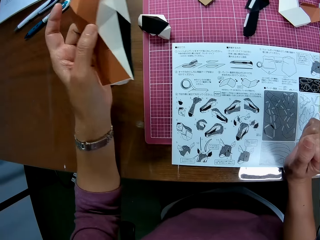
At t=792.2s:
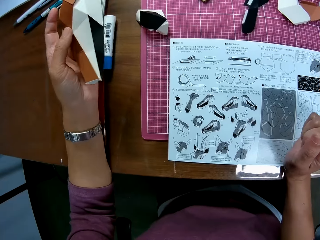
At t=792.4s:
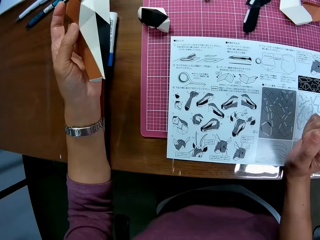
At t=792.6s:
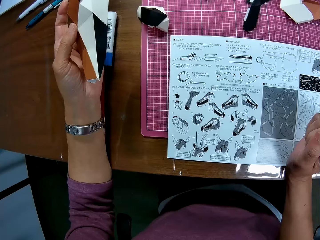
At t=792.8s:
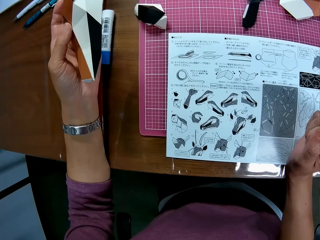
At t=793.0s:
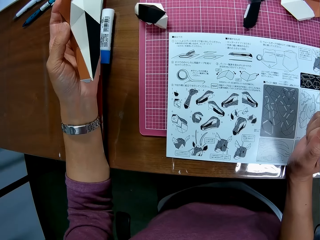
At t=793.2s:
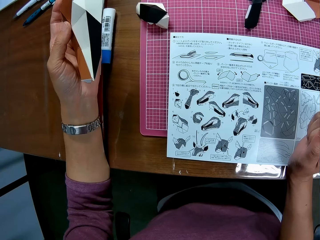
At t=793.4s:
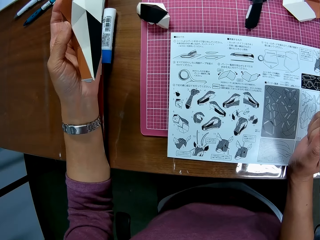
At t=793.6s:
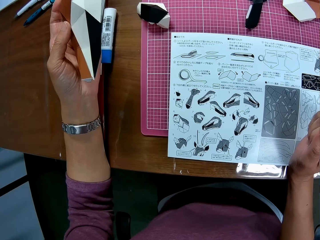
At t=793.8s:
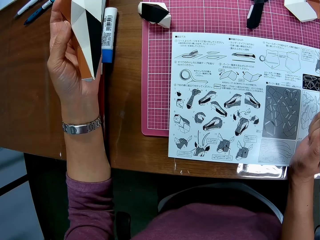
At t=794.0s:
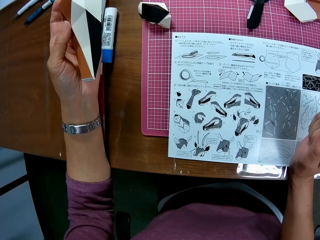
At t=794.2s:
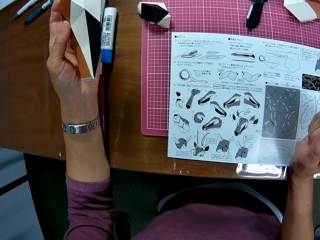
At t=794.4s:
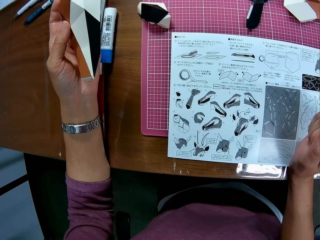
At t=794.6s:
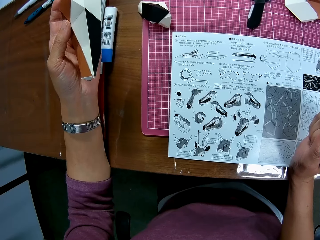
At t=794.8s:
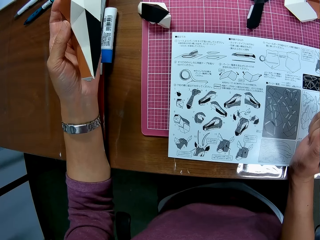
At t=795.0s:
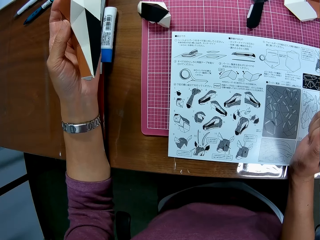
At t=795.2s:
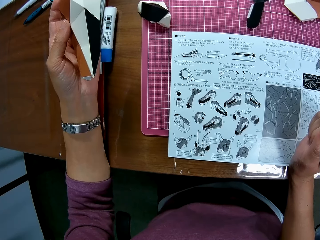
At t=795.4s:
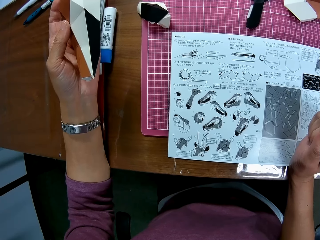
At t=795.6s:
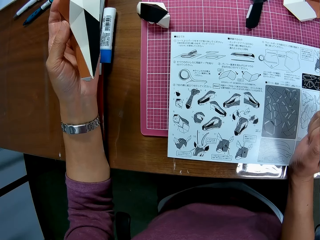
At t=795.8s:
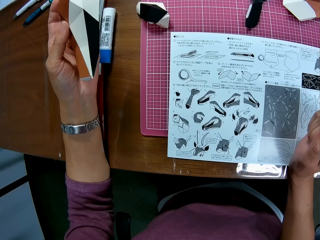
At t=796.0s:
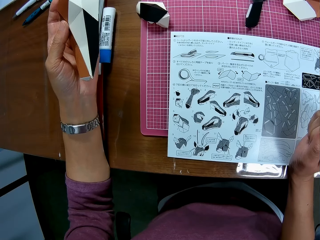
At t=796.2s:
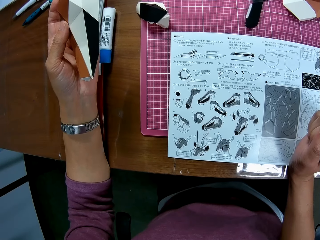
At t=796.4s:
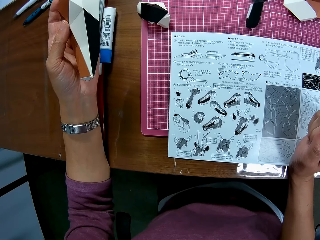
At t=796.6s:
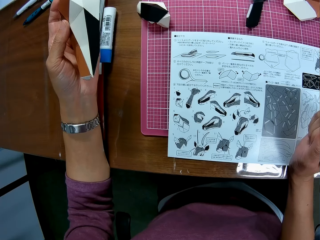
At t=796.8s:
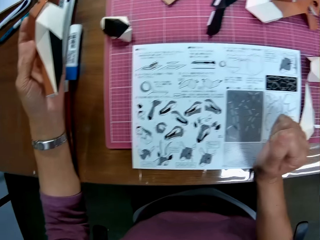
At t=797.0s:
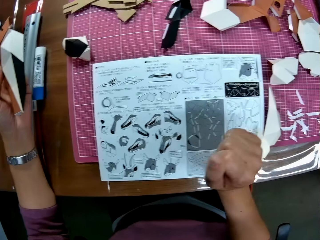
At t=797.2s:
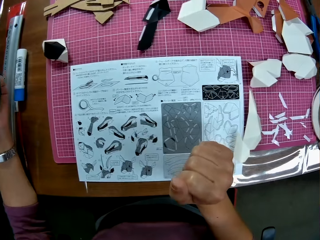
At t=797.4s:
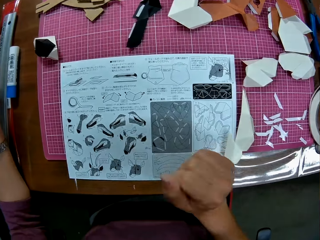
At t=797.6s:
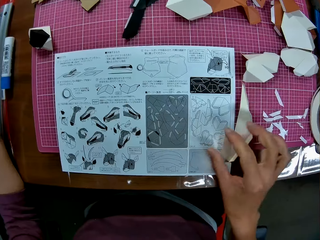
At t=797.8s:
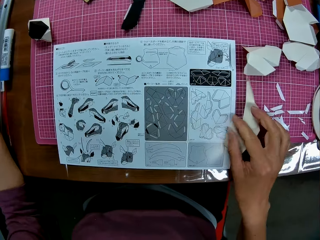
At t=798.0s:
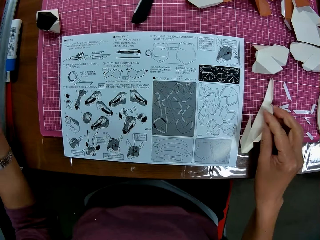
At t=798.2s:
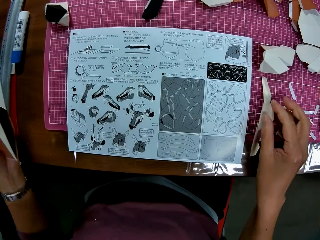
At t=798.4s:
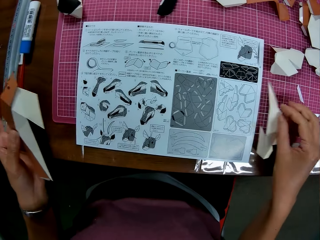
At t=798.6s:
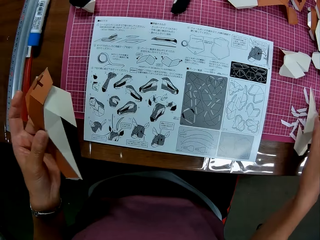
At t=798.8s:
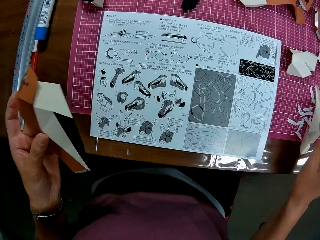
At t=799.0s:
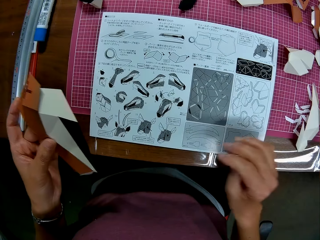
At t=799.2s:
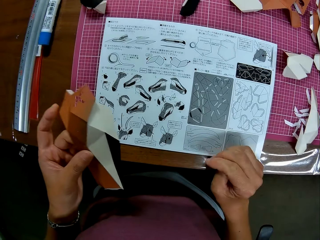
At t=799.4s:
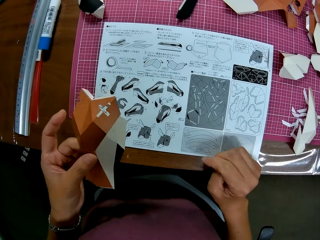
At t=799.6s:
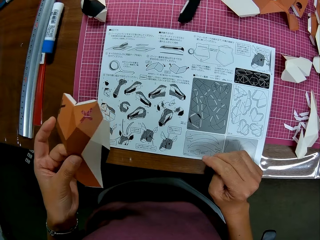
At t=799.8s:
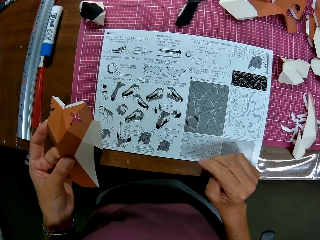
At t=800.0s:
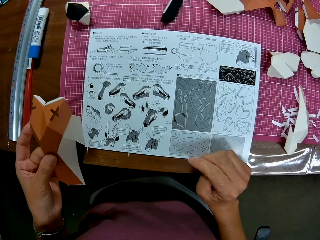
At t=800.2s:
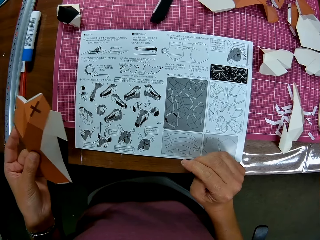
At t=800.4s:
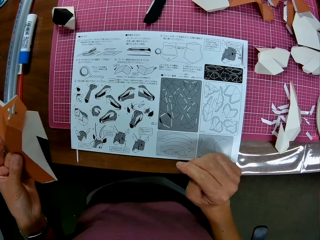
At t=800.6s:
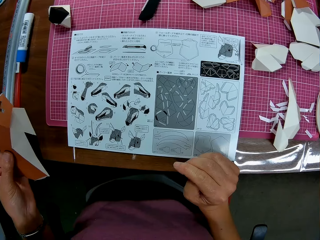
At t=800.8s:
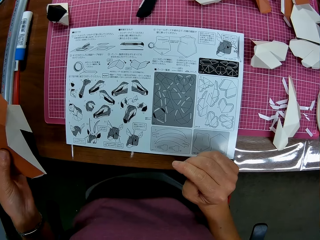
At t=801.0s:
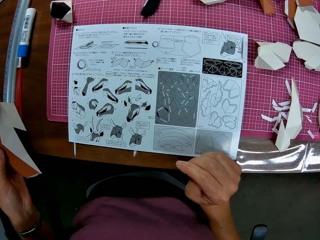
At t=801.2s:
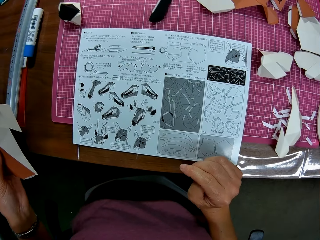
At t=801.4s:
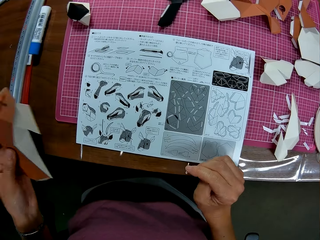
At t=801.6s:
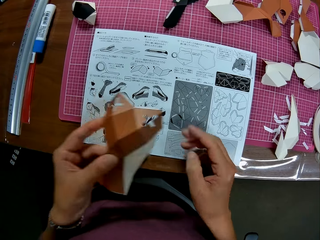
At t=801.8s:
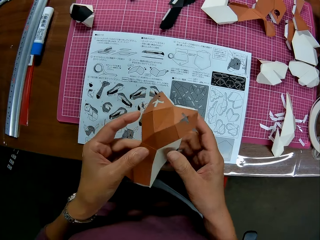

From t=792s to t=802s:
The camera wearer stares at the table. They hold a white paper craft on the table, move the paper craft on the table and place the white paper craft down.

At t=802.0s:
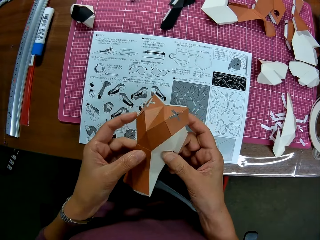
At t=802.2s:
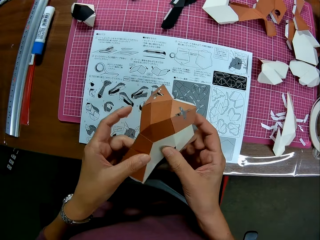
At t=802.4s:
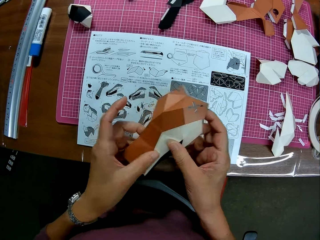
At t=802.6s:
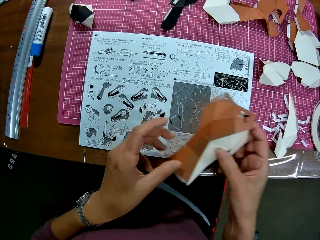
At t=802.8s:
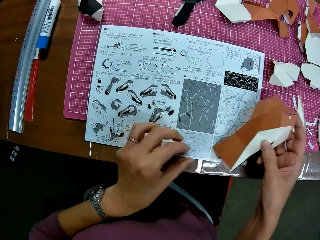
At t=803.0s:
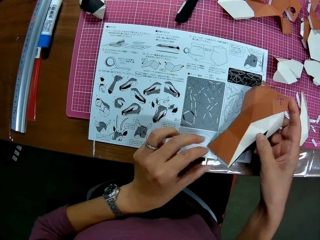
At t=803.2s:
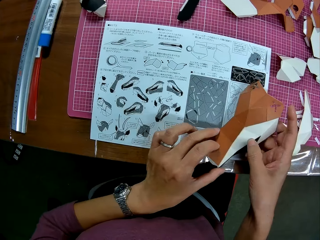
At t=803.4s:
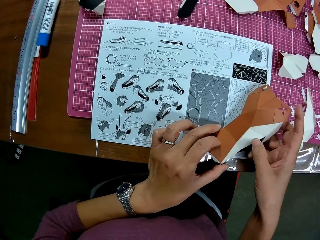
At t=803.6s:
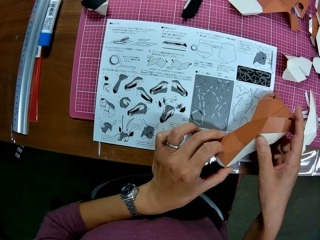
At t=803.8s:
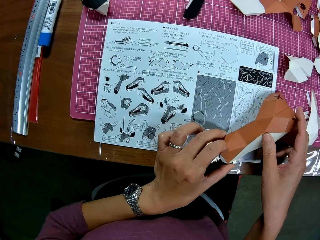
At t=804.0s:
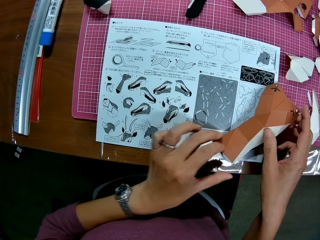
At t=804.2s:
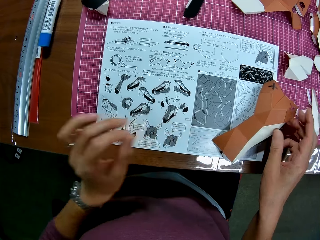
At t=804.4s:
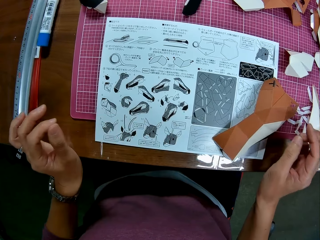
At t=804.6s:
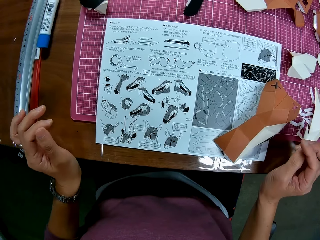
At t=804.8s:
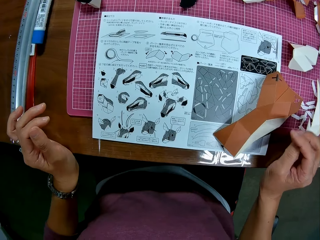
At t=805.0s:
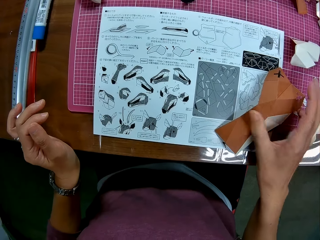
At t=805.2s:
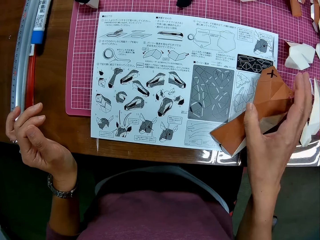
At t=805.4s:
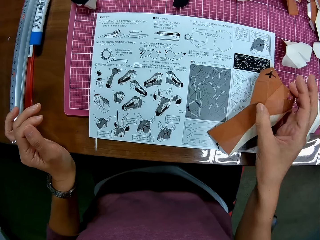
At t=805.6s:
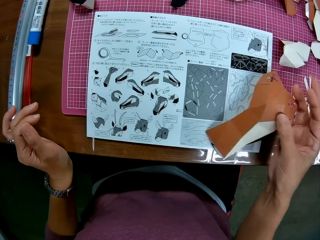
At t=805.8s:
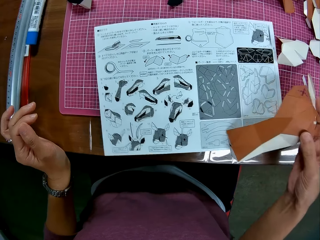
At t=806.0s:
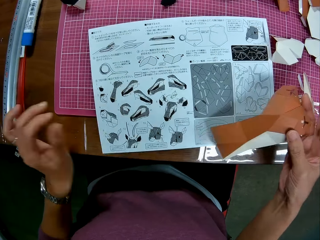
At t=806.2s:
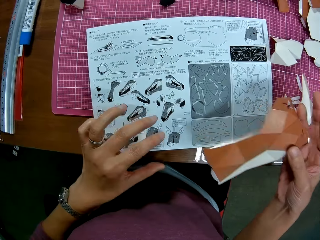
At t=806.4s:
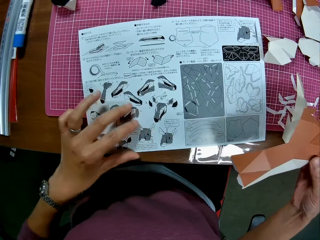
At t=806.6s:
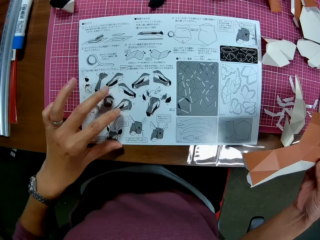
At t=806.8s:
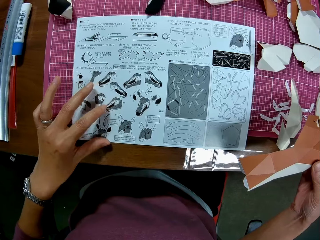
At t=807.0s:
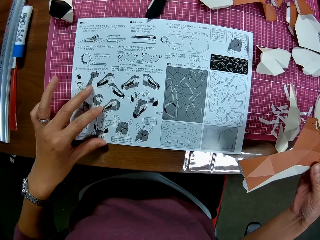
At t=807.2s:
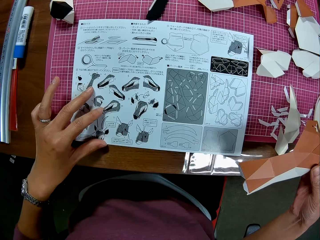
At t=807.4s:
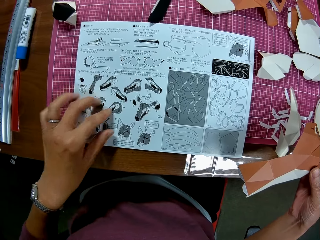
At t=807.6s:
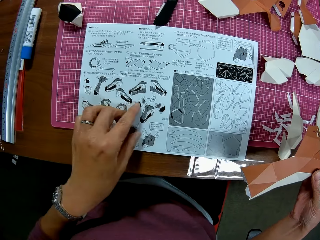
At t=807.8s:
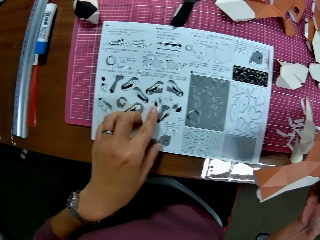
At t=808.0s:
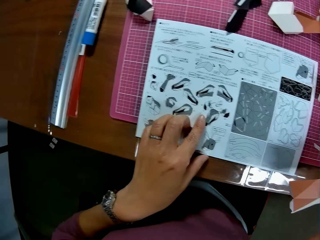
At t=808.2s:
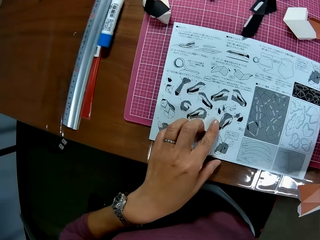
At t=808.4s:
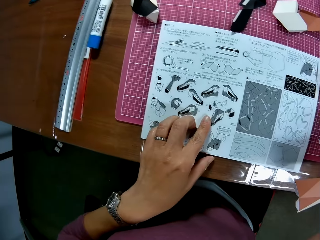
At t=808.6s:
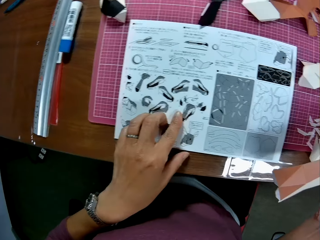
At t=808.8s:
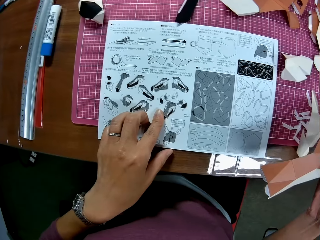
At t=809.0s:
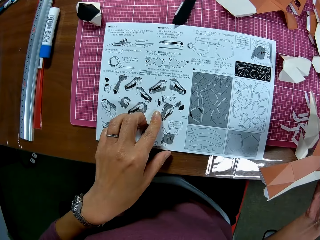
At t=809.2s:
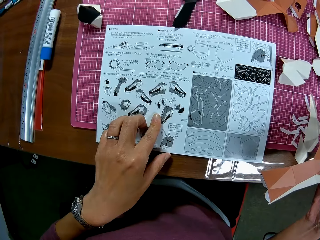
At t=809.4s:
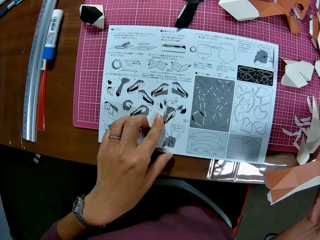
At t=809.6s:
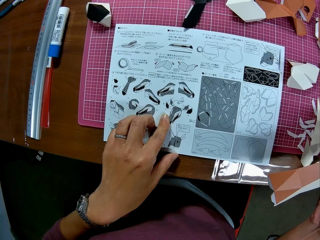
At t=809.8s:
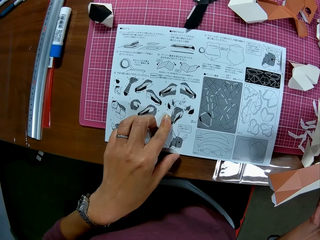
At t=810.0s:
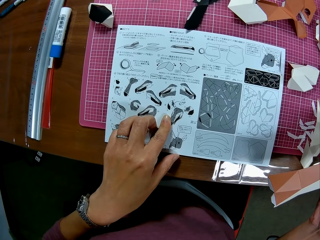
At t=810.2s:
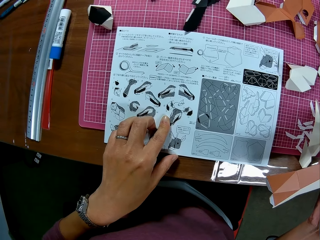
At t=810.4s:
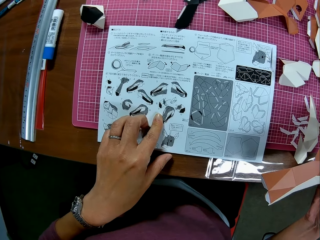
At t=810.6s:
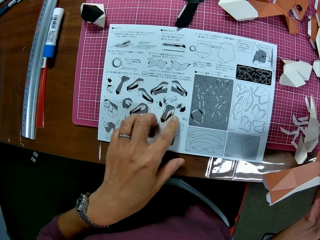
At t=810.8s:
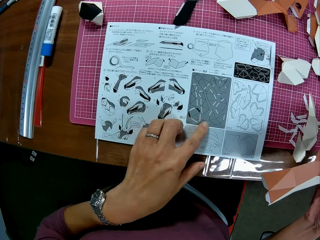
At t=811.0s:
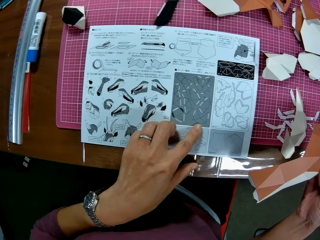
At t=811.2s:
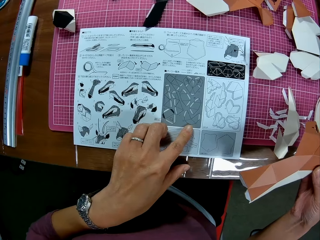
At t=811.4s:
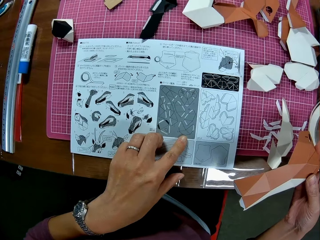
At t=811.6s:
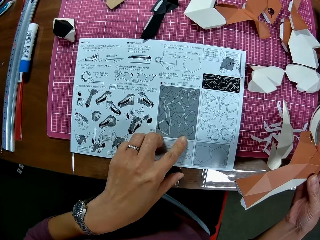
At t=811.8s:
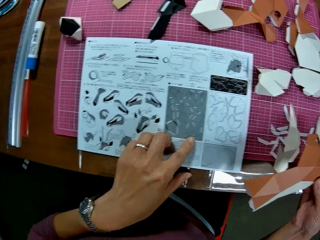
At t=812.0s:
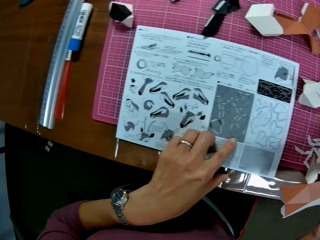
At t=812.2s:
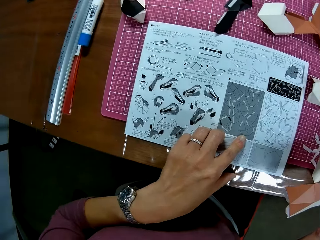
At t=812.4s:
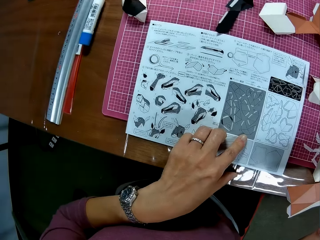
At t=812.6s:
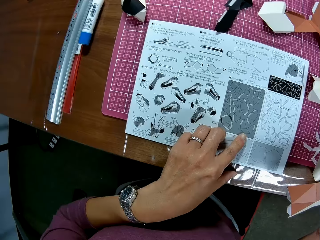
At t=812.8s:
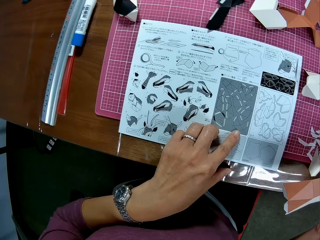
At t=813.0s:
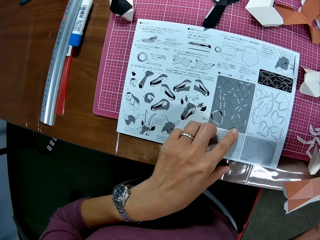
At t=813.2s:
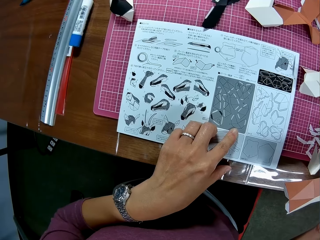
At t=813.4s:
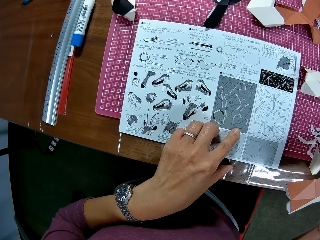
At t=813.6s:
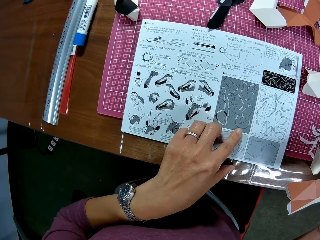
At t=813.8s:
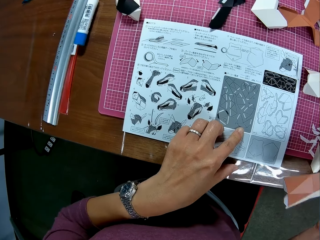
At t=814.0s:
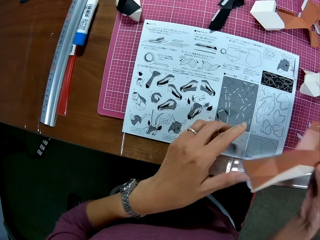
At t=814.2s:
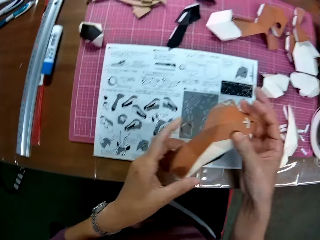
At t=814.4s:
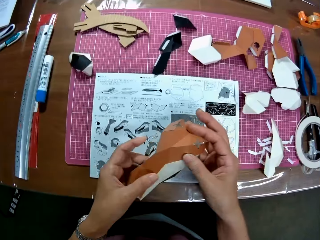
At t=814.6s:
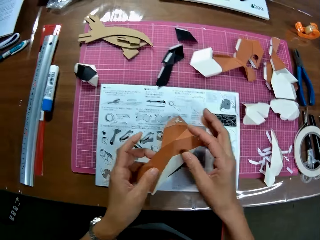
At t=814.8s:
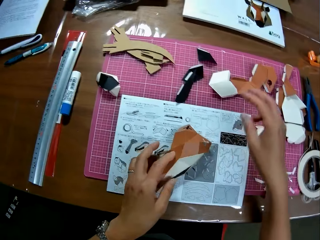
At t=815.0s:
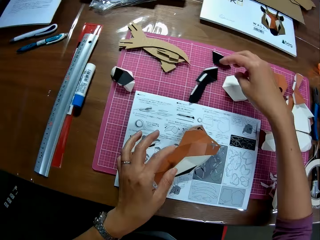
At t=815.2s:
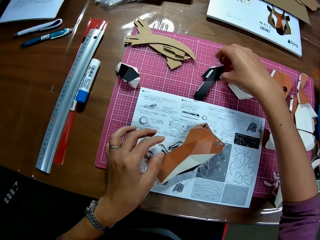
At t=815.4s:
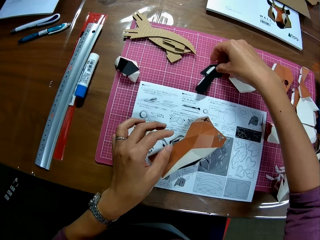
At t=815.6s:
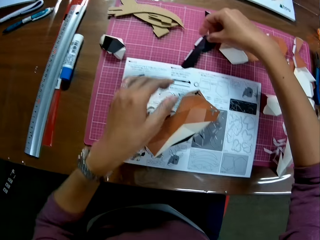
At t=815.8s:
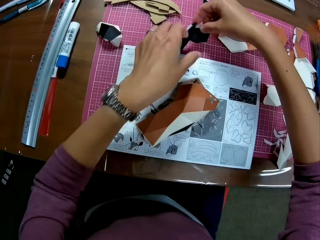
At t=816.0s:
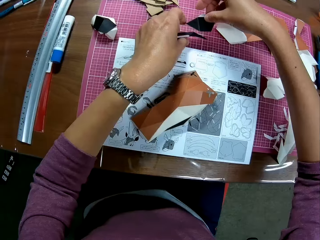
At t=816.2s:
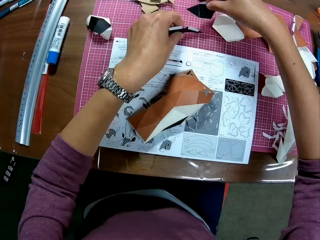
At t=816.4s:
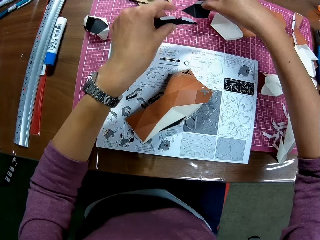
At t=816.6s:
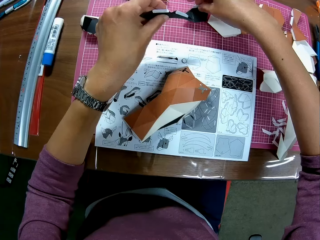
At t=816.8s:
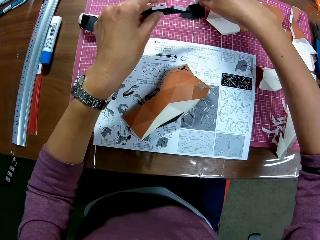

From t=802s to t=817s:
The camera wearer puts the paper craft on the table. They hold the crafted paper. They pick the paper craft on the table. They adjust the paper on the table. They pull the paper from the table. They point the paper on the table. They change direction. They stare at the table. They hold the paper craft. They put the paper craft on the table. They pick a paper craft on the table. They hold a black paper craft. They place down one black paper.
